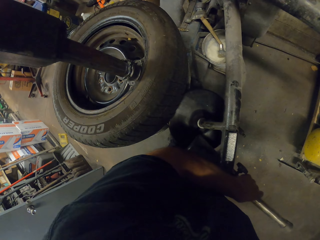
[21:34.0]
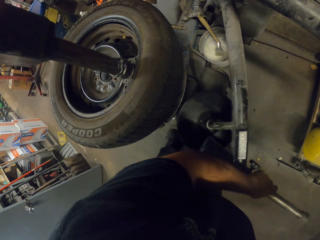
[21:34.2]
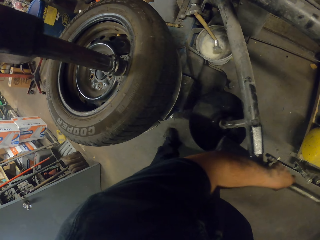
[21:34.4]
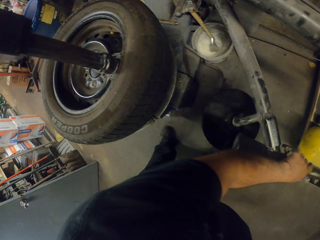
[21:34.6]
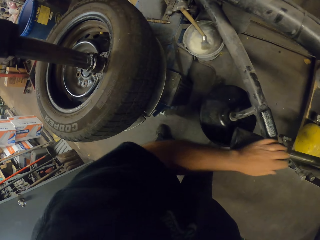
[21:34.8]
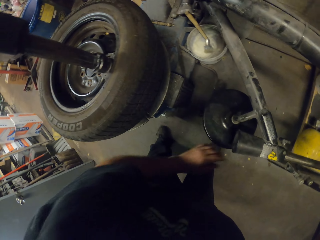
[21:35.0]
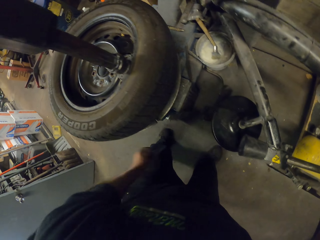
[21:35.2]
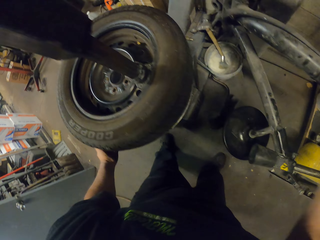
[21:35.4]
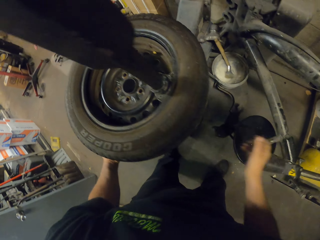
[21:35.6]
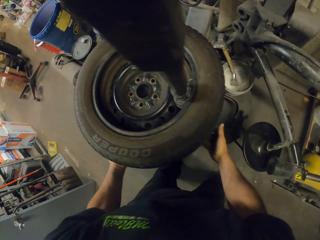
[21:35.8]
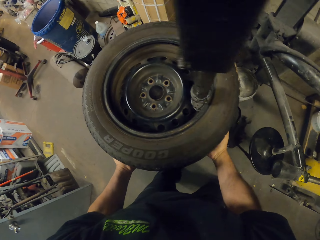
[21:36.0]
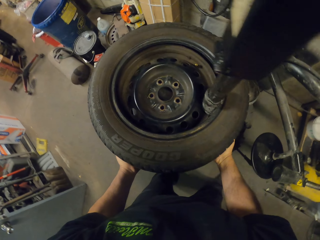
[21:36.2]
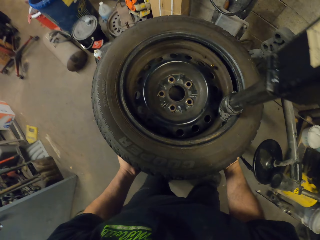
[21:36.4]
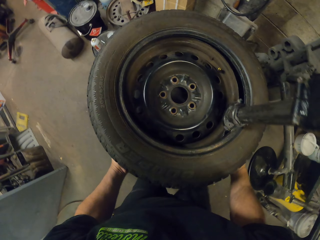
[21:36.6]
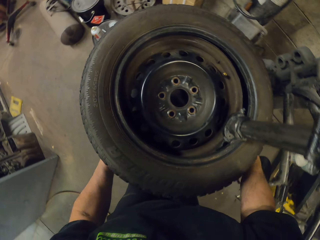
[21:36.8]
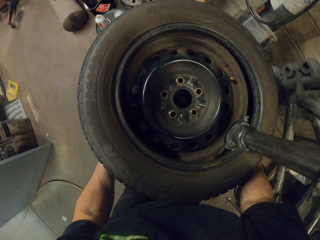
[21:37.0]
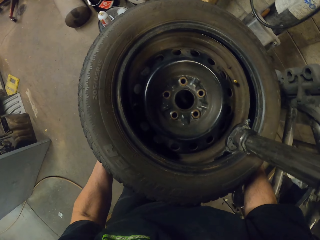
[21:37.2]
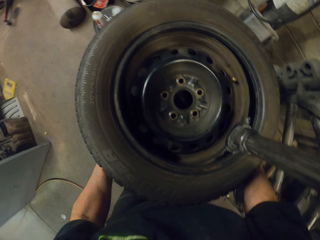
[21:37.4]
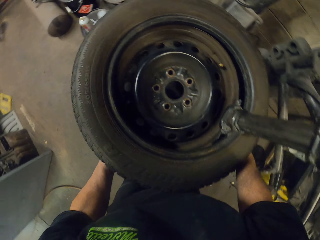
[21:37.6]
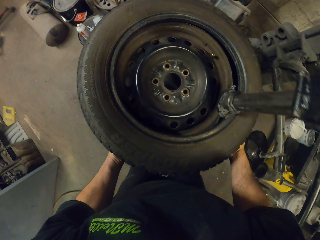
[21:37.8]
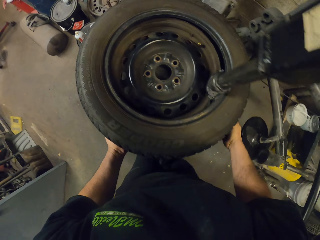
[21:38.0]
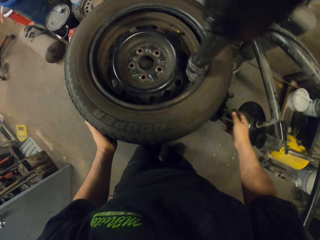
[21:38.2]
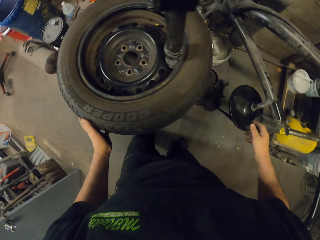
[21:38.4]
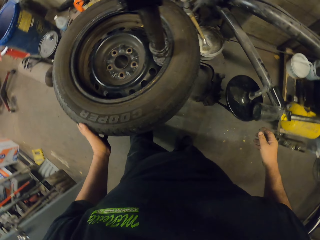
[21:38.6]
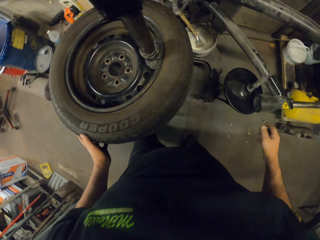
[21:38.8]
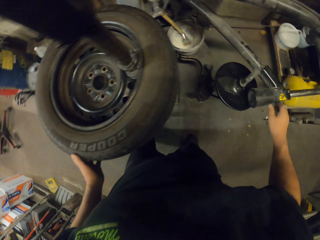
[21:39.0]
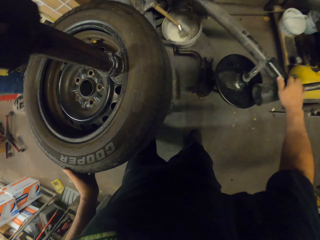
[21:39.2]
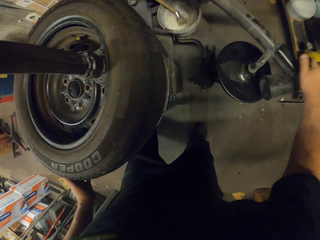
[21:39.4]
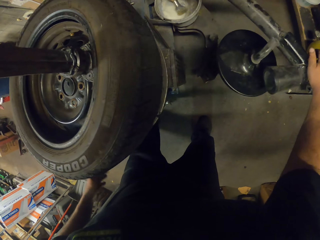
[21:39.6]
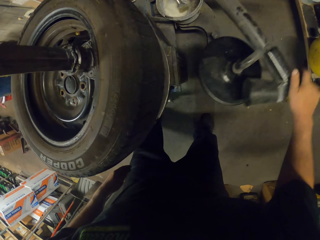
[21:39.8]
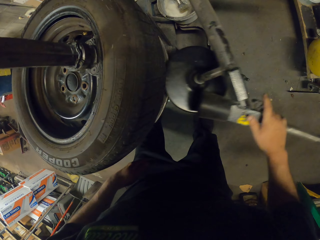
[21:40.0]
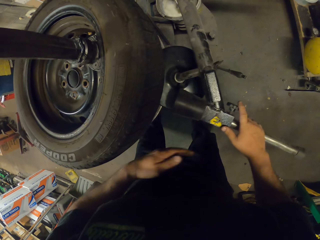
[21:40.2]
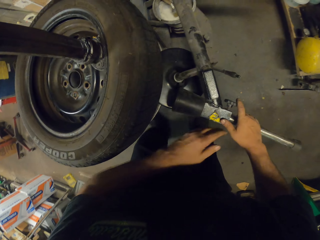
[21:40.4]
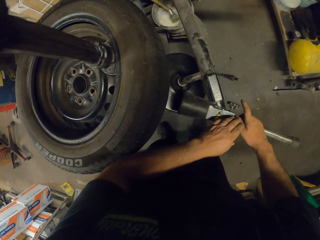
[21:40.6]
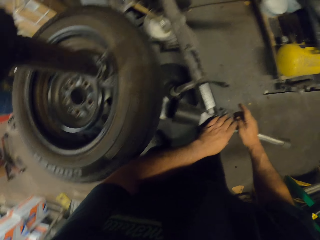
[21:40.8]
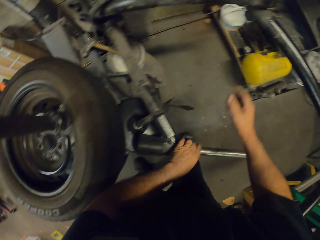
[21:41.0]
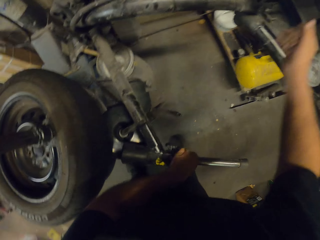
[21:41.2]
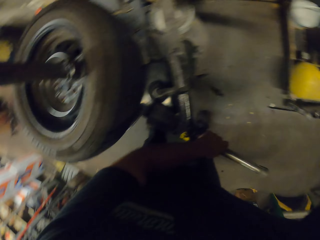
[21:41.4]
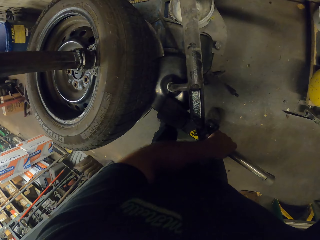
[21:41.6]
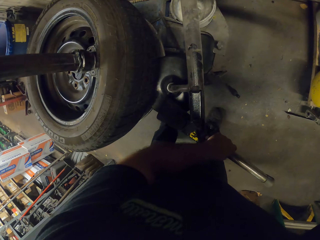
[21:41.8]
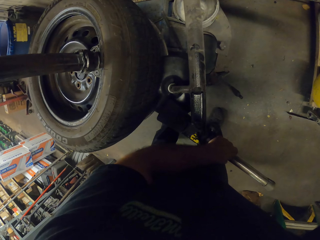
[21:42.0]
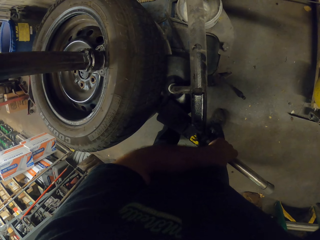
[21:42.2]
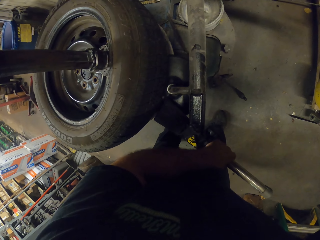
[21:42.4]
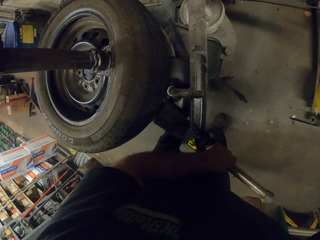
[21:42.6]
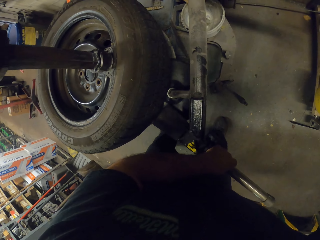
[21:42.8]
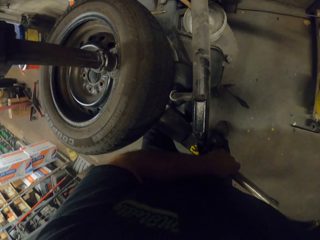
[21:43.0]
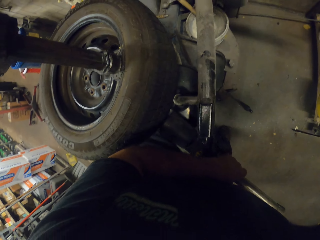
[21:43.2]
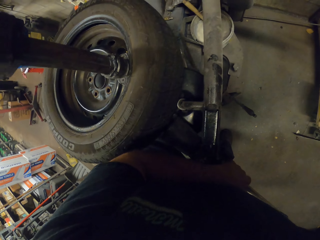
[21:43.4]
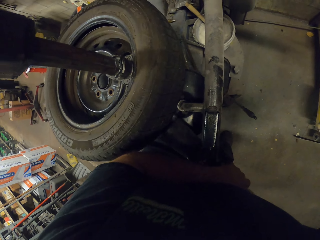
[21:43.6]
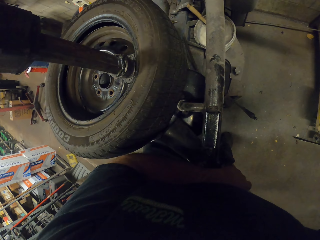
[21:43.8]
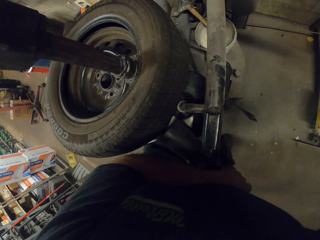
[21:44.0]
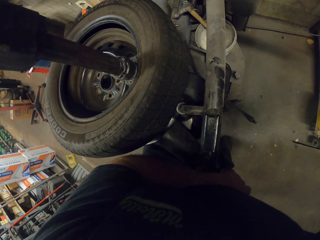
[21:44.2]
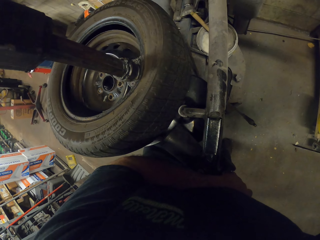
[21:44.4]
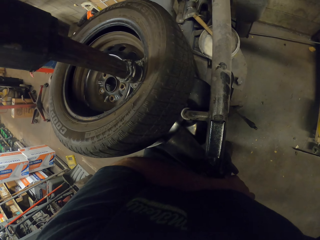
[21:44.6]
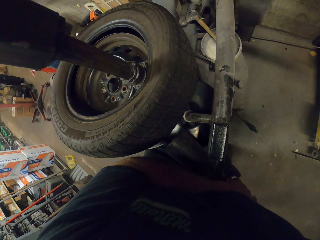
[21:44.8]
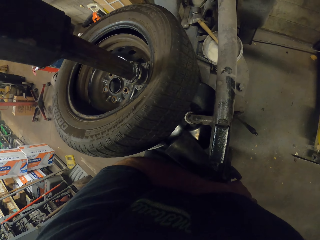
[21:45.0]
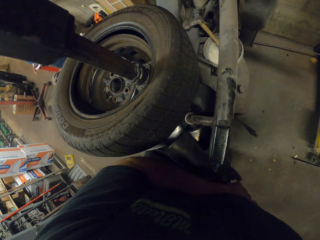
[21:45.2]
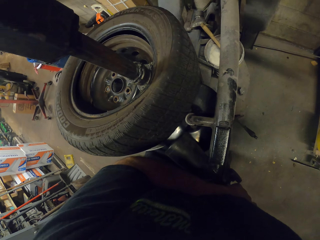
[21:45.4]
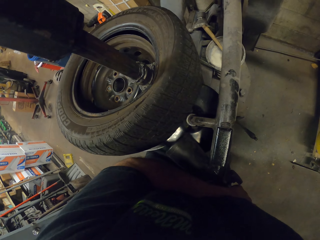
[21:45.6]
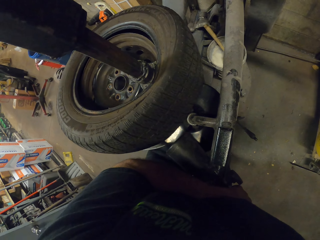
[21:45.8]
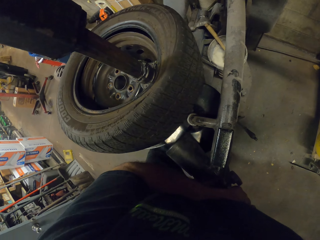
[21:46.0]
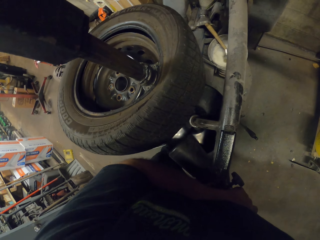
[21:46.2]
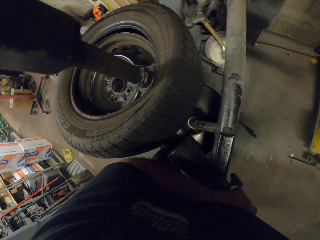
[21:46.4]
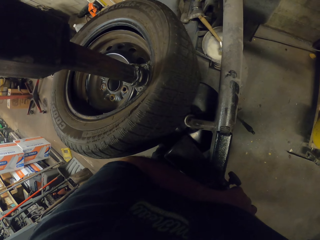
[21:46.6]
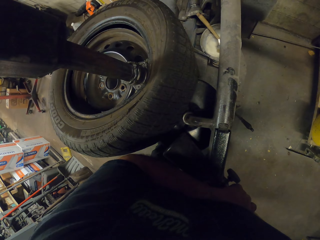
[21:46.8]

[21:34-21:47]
The camera wearer removes the wheel balancing machine on the wheel. They lift the rim. They align the wheel balancing machine on the wheel. They lift the rim.

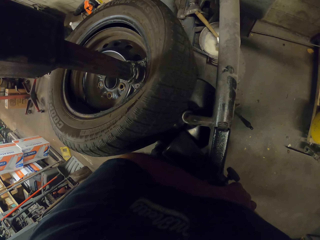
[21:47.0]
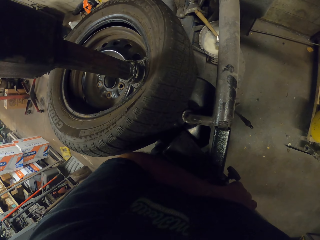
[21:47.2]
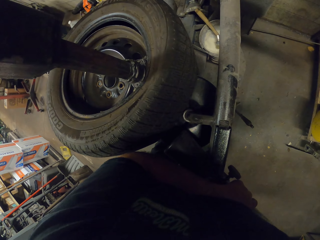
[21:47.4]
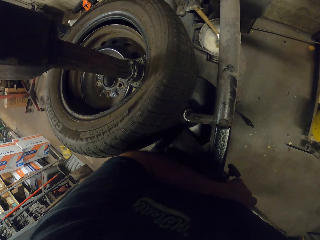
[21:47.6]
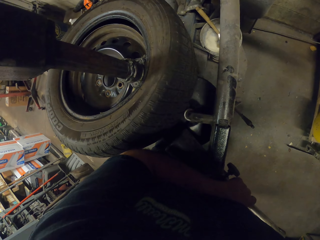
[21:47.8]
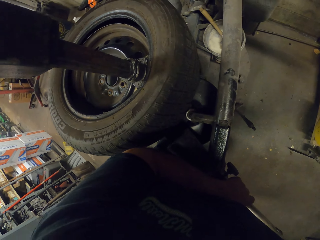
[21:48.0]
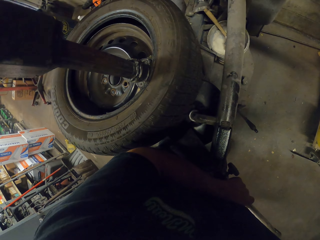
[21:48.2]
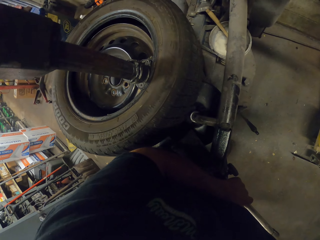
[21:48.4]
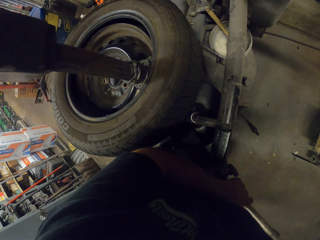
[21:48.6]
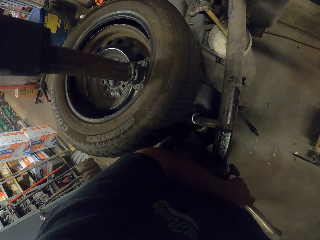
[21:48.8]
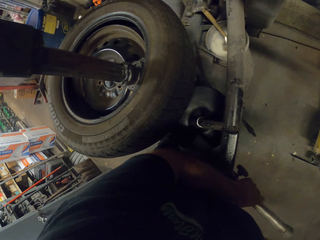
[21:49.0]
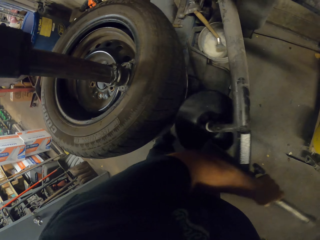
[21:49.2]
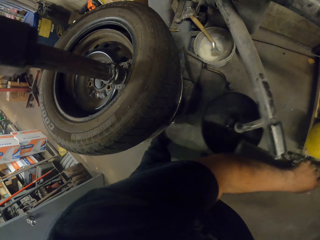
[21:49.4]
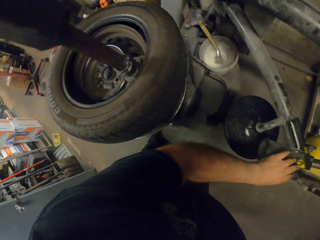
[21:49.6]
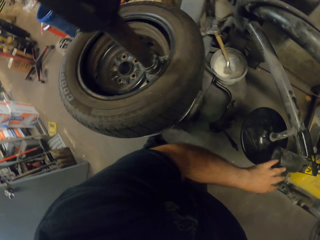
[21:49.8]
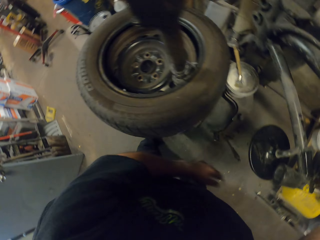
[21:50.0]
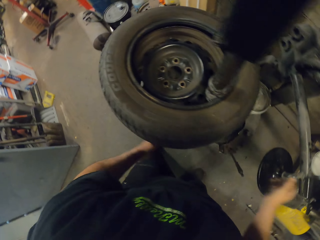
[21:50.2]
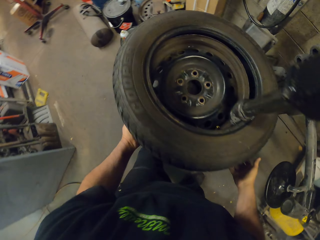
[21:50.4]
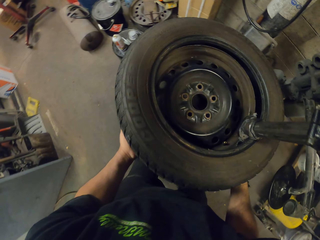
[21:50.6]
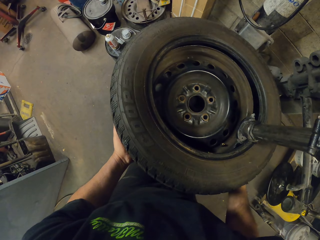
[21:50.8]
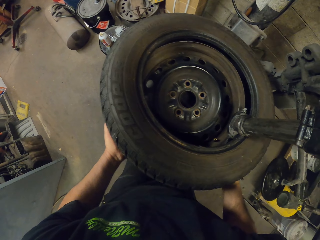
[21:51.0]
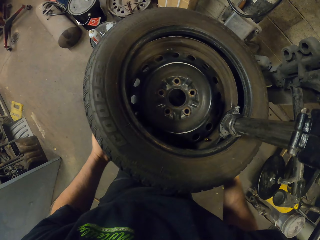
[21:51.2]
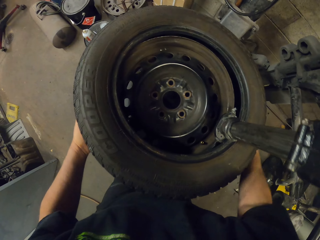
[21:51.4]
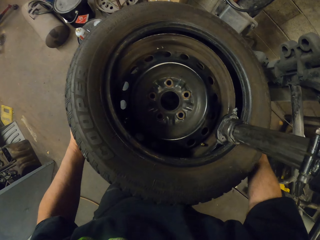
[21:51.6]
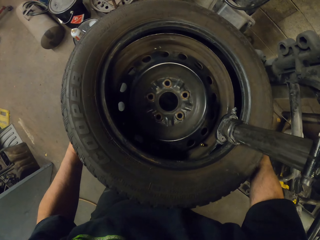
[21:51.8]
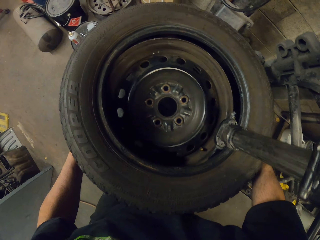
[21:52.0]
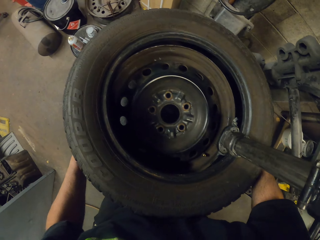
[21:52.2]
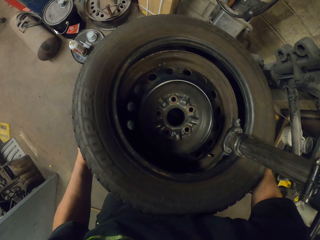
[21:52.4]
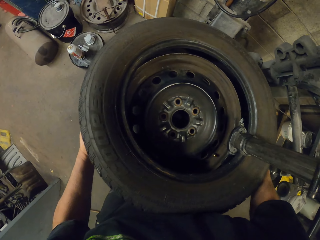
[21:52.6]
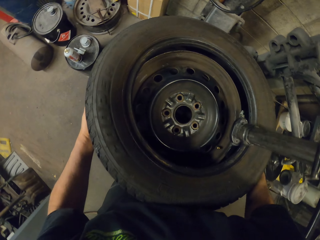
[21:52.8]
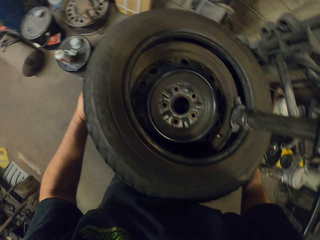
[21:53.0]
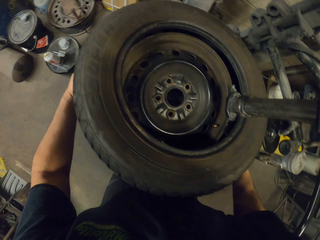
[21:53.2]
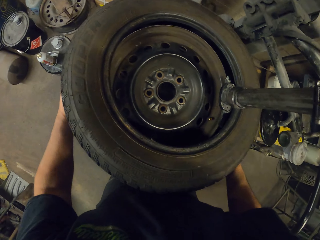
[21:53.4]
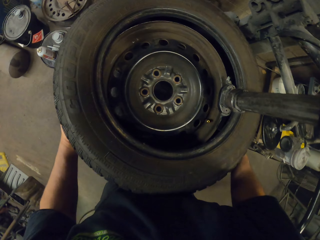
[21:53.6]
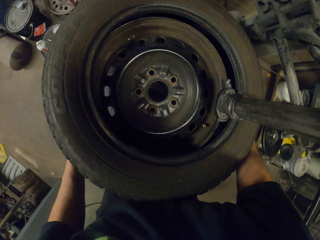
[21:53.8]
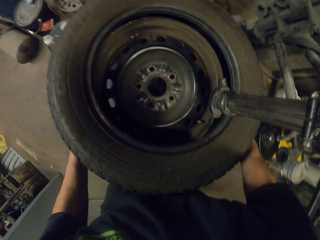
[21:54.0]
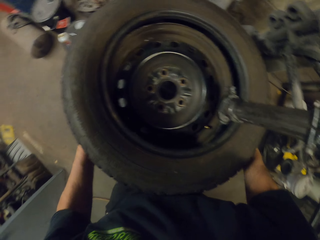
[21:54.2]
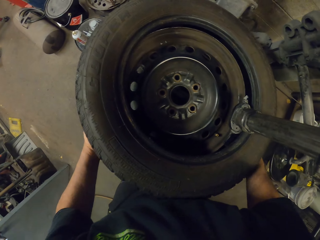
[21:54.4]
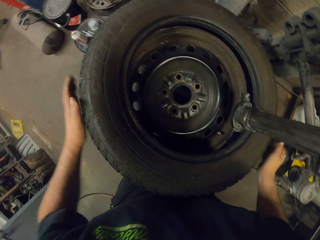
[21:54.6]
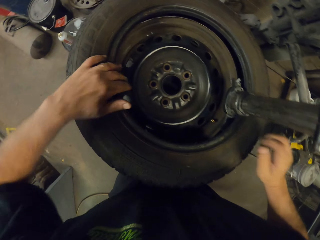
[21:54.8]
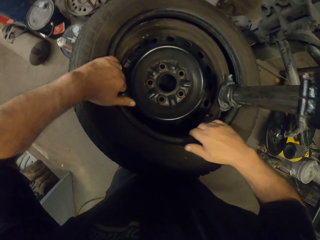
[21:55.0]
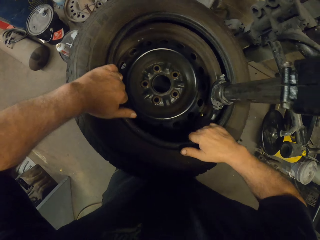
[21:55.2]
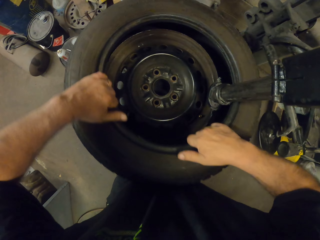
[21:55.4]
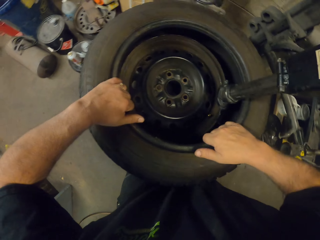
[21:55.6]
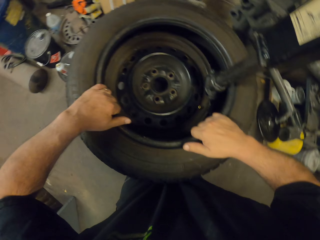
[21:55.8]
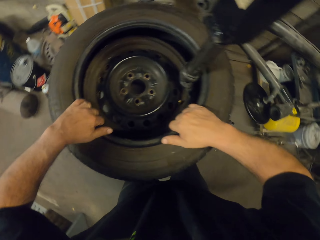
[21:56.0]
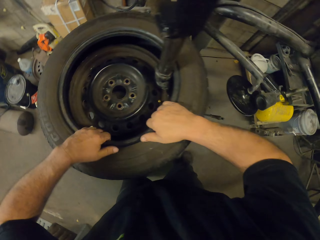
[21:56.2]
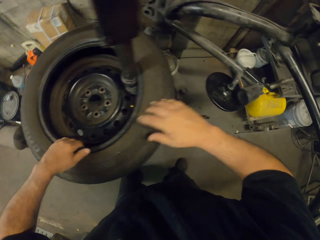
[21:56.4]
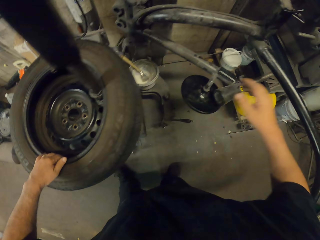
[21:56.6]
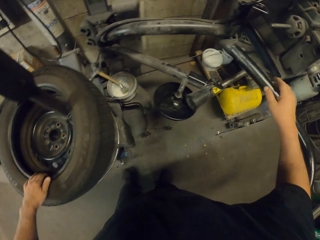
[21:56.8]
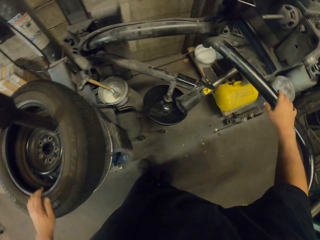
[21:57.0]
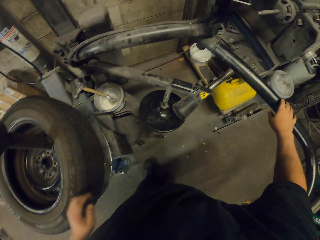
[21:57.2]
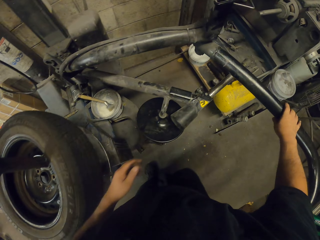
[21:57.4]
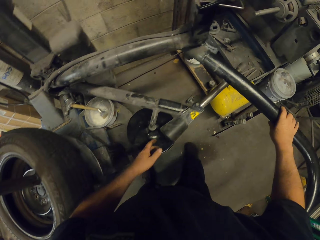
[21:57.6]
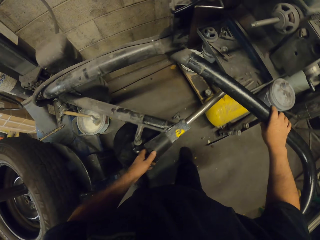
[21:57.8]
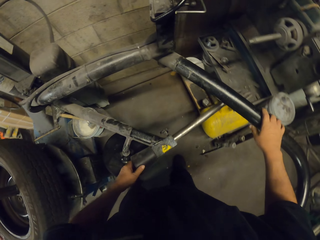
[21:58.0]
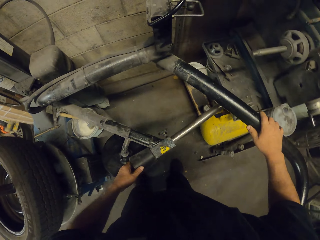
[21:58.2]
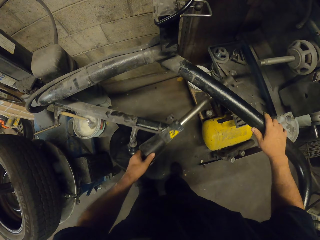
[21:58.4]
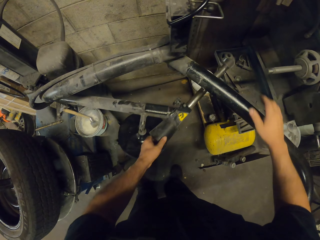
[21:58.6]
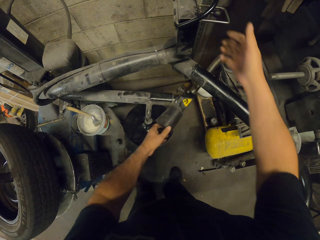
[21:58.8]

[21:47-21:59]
The camera wearer removes the wheel balancing machine on the wheel. They lift the rim. They remove the wheel balancing machine on the wheel.
